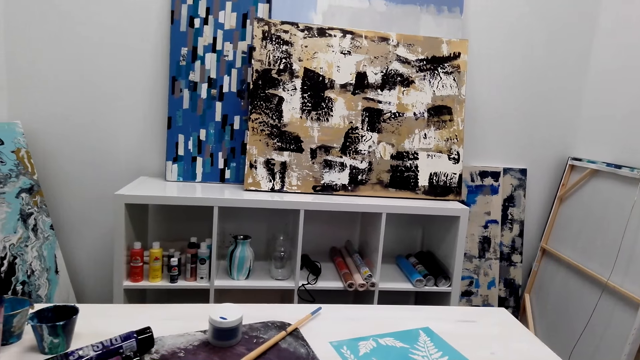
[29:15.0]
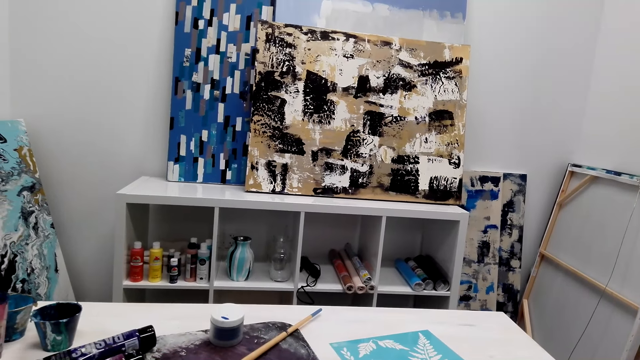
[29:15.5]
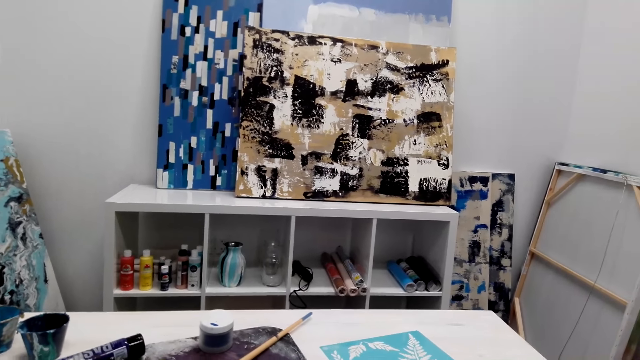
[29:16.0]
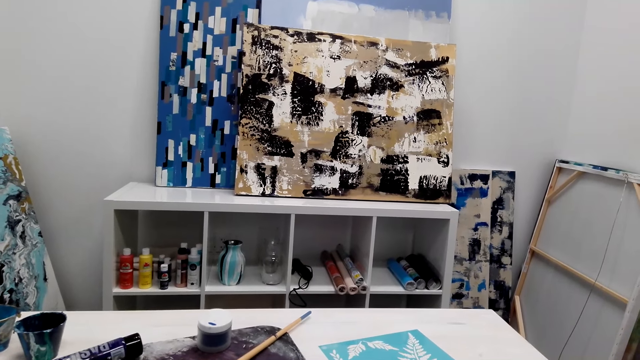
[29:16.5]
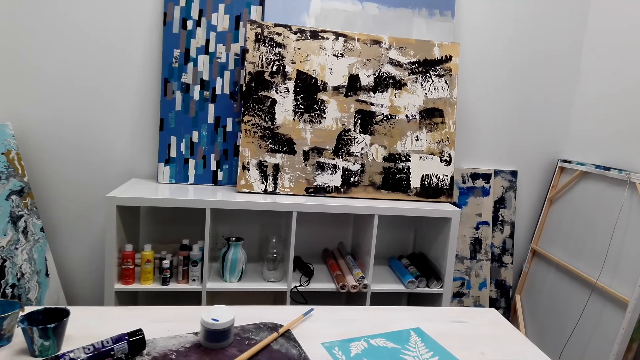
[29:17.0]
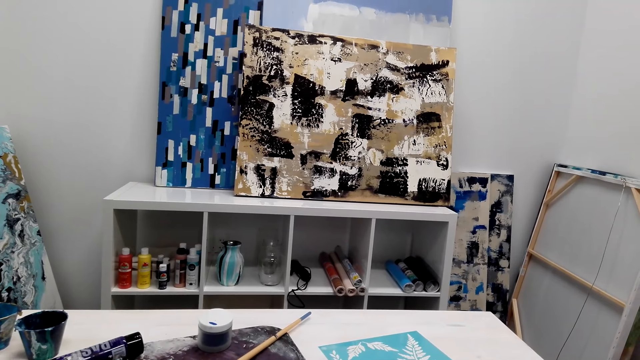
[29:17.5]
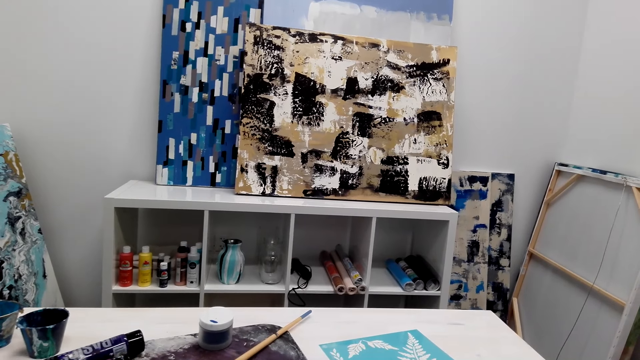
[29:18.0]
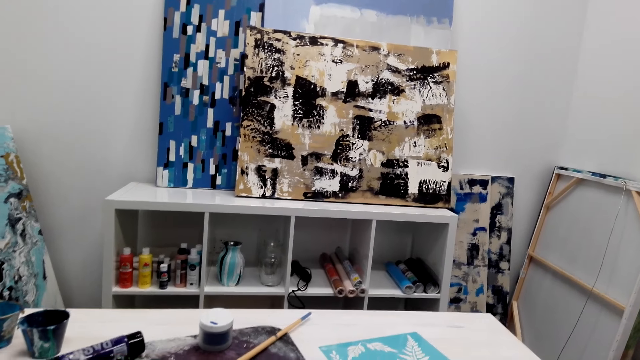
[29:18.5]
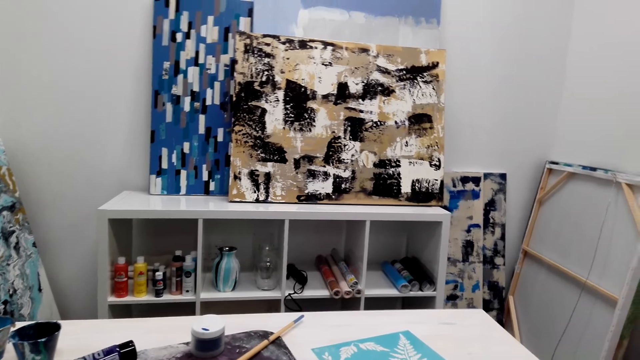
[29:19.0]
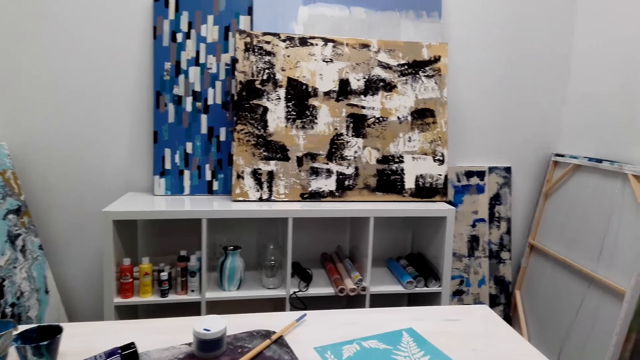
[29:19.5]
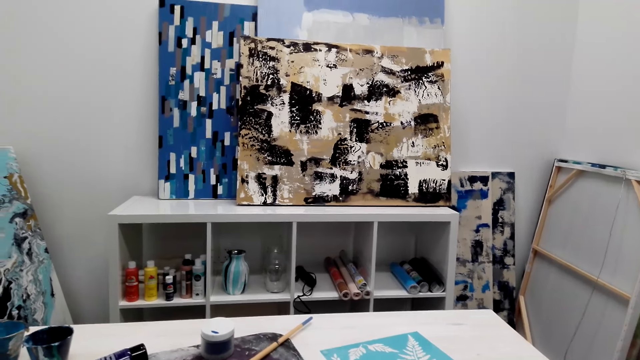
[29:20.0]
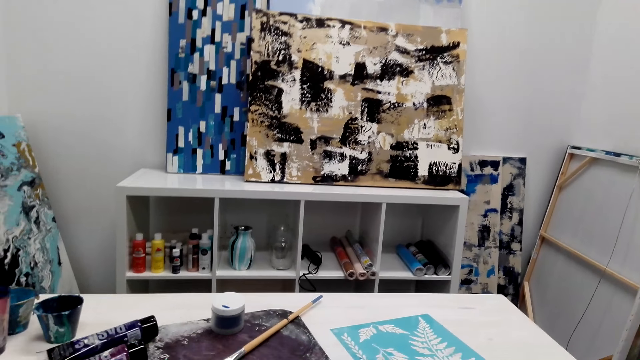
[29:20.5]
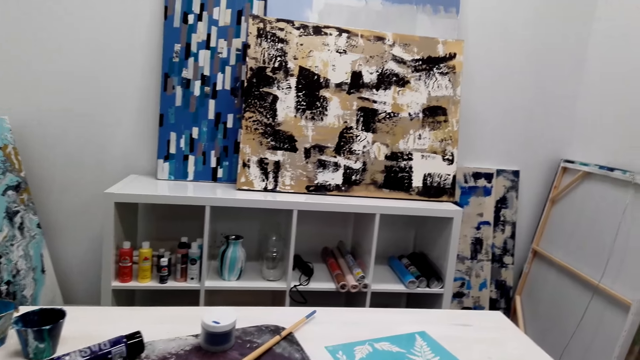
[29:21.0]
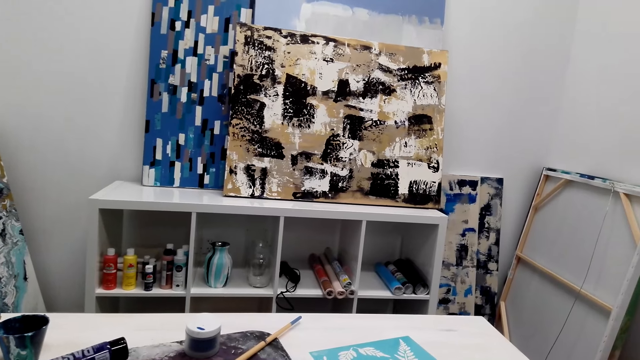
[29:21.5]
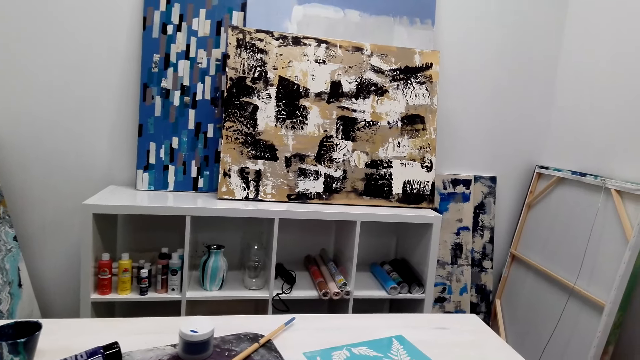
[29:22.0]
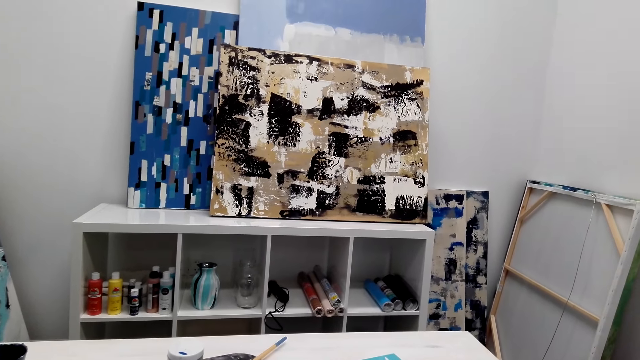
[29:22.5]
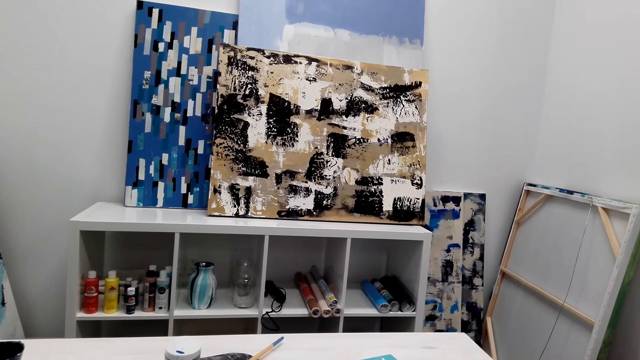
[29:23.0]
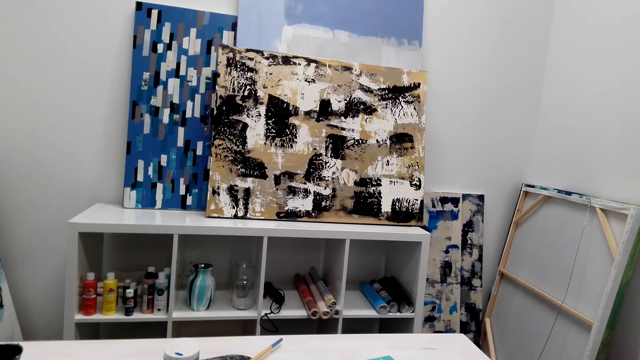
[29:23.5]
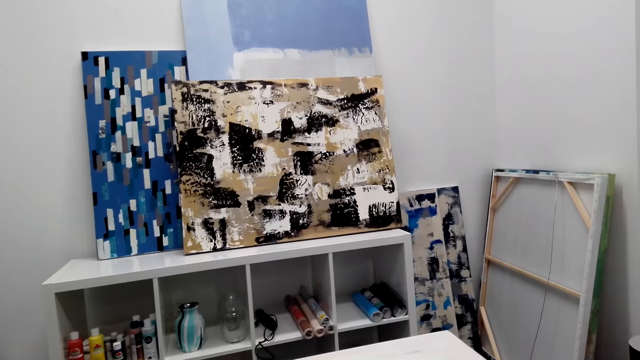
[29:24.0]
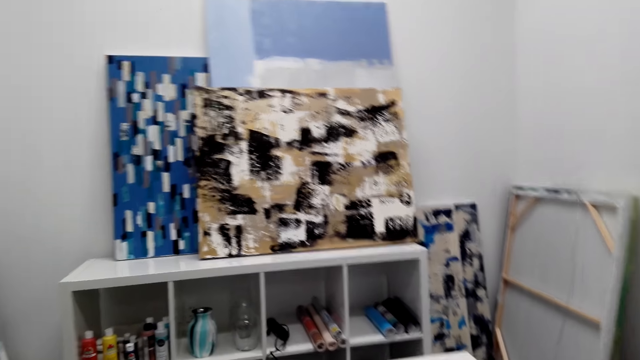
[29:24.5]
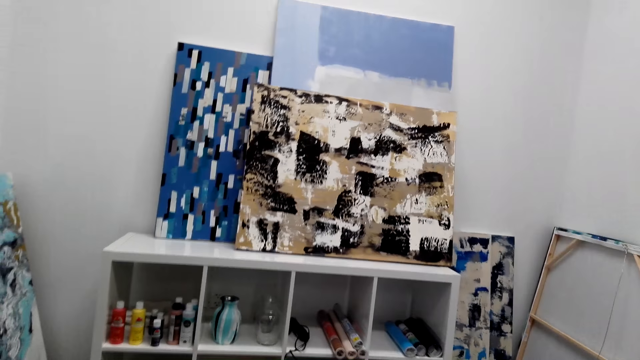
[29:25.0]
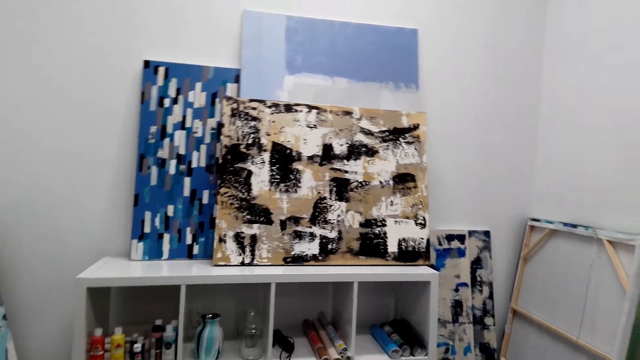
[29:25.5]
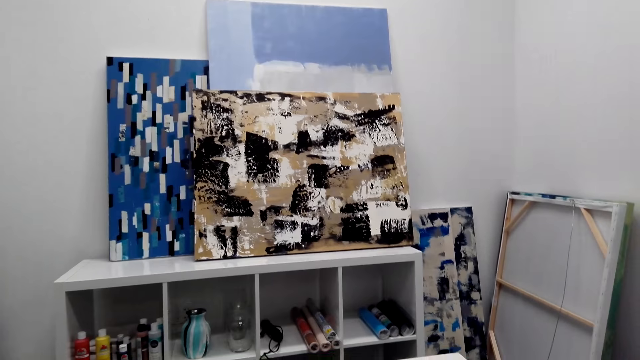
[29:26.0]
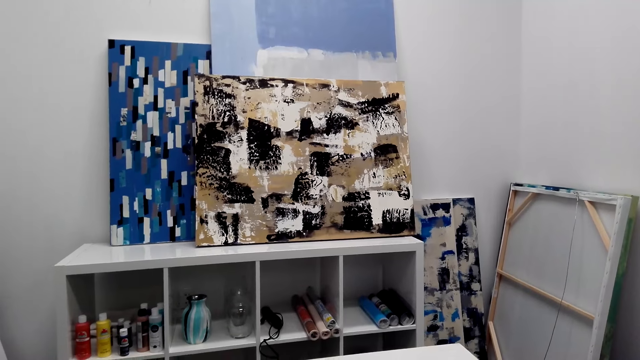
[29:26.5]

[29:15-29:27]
The camera wearer converses.

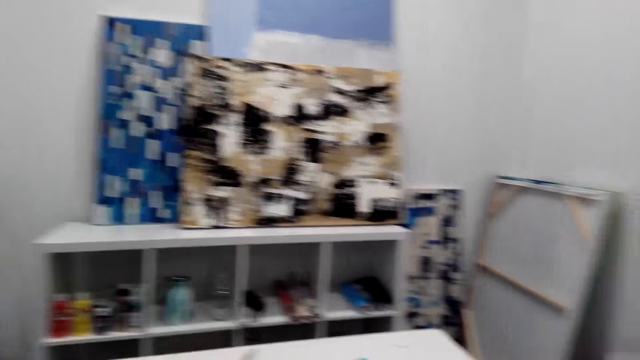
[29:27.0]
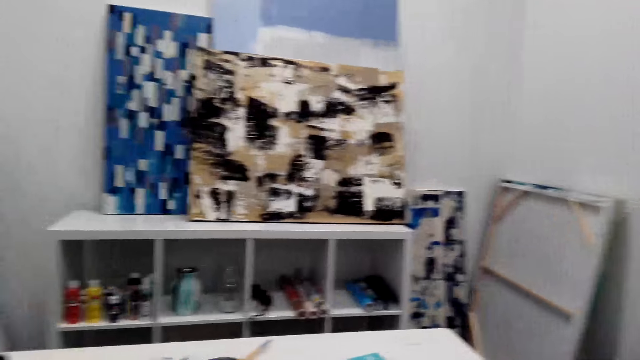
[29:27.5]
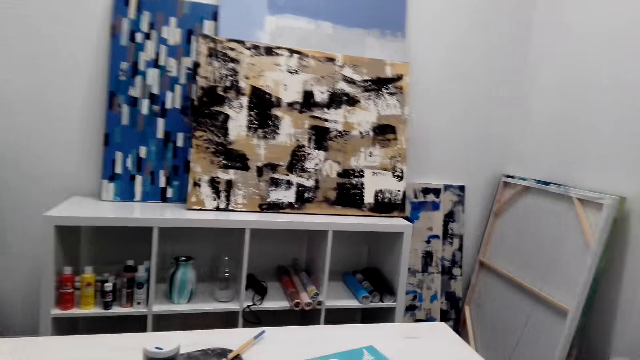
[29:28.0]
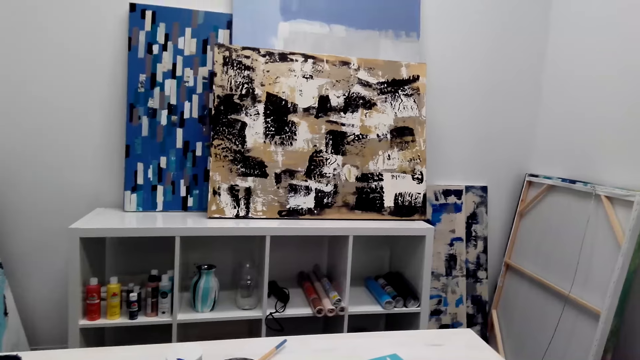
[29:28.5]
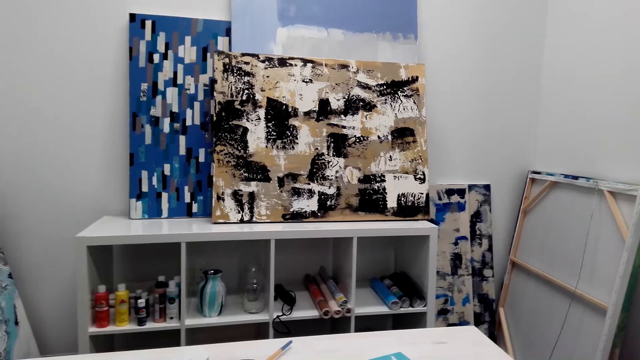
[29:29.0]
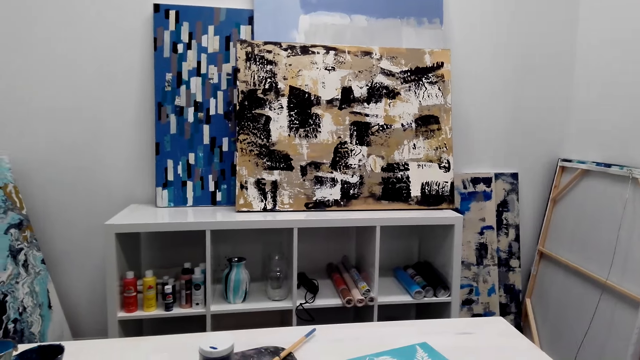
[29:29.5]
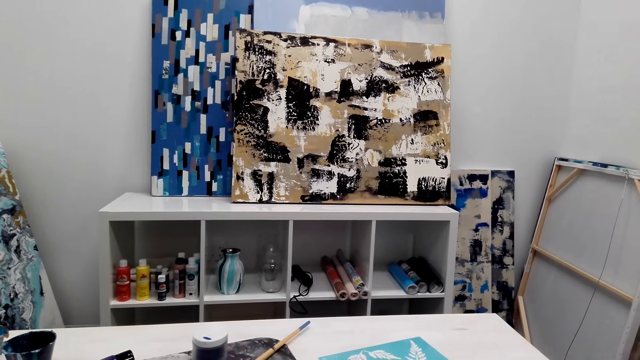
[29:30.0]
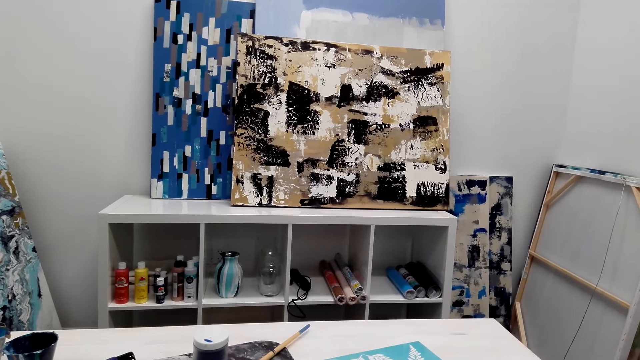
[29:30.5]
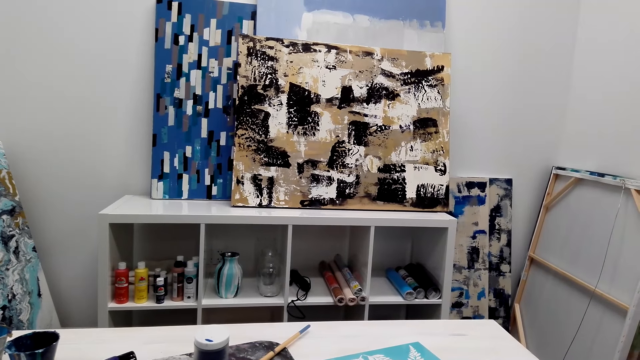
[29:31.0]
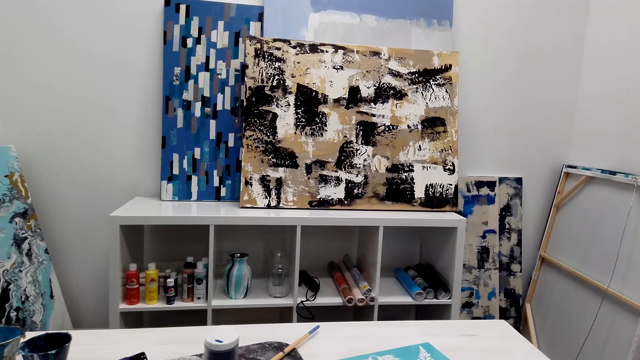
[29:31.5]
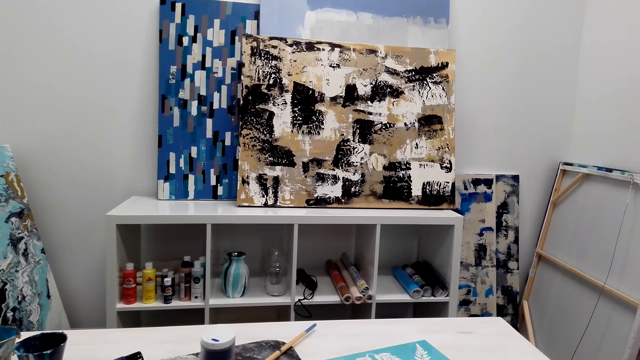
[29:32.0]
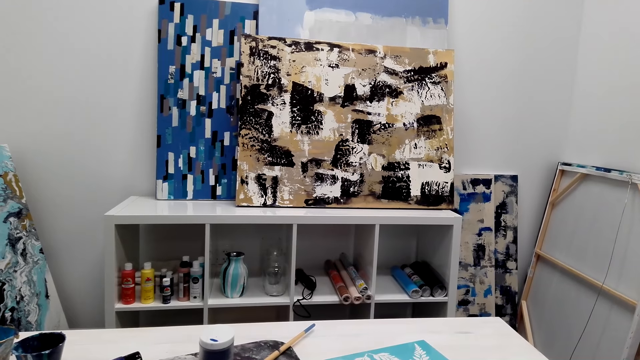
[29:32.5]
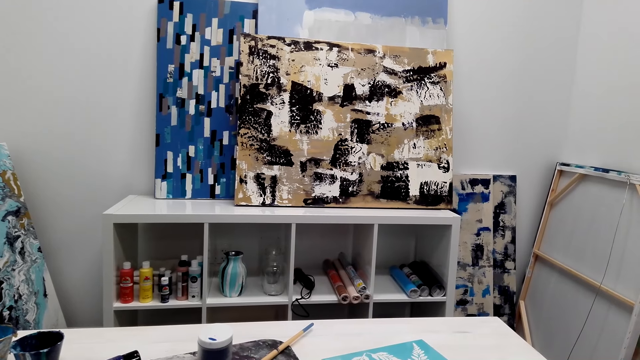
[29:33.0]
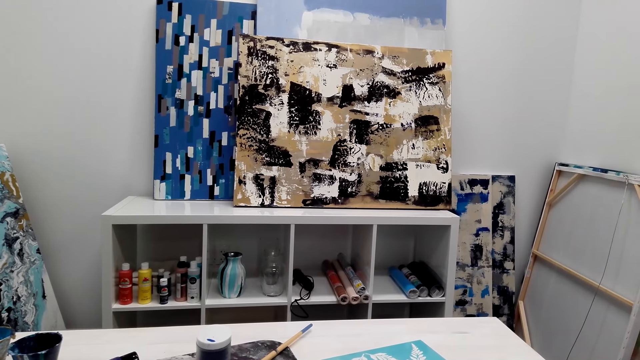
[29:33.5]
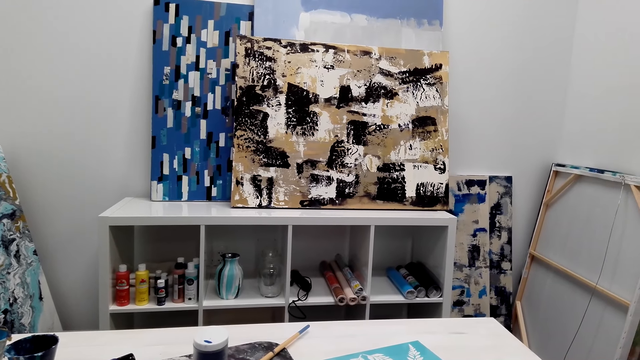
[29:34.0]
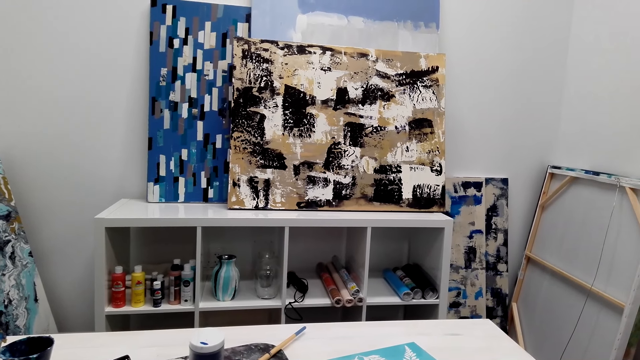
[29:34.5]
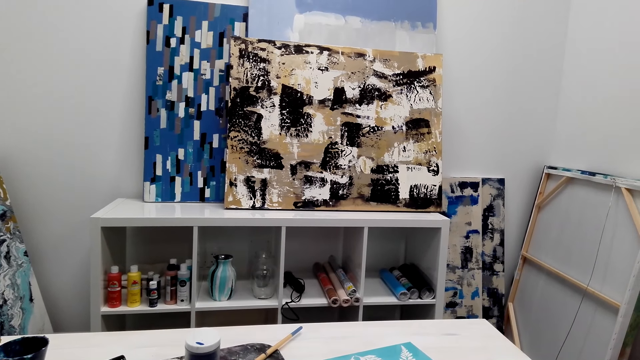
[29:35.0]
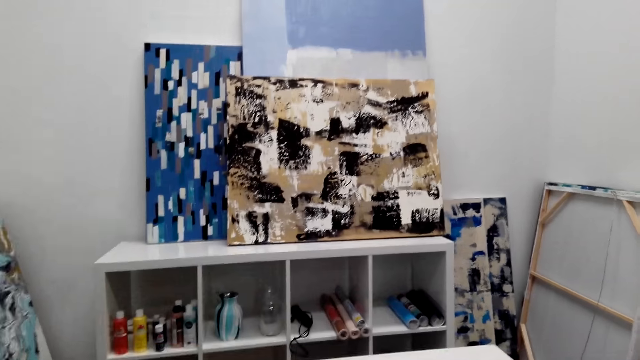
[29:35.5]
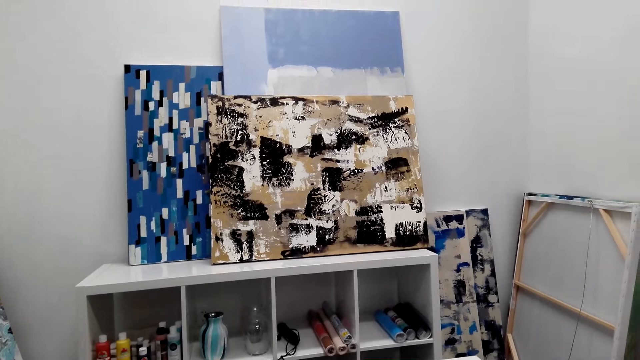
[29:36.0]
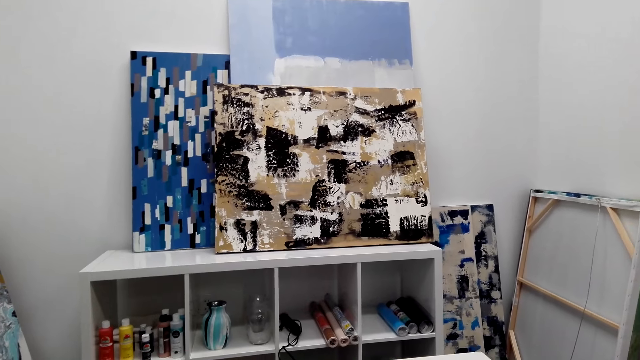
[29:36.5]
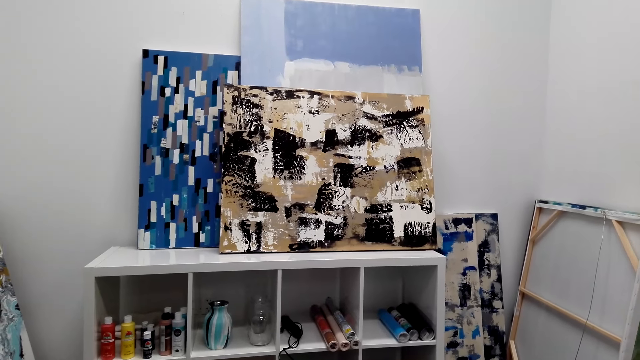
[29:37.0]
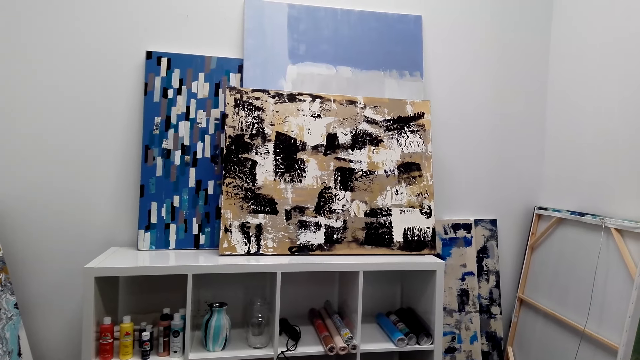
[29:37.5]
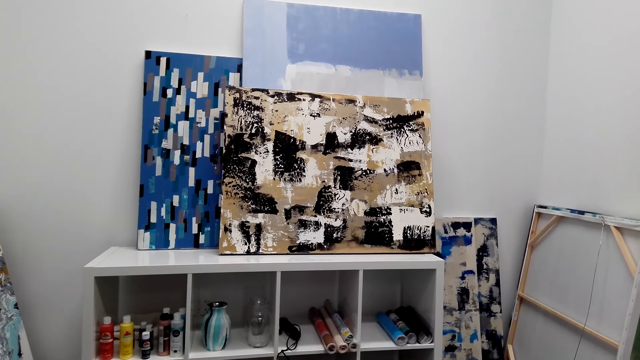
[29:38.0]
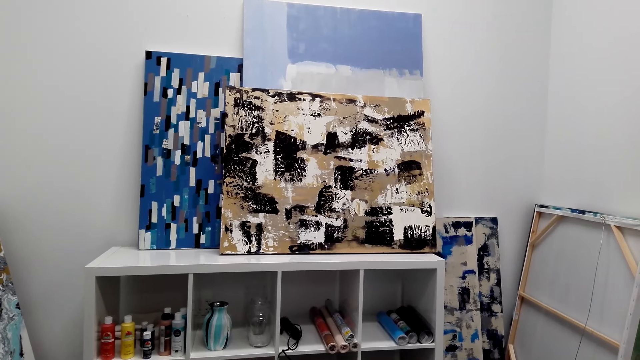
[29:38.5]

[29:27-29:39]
The camera wearer converses.
